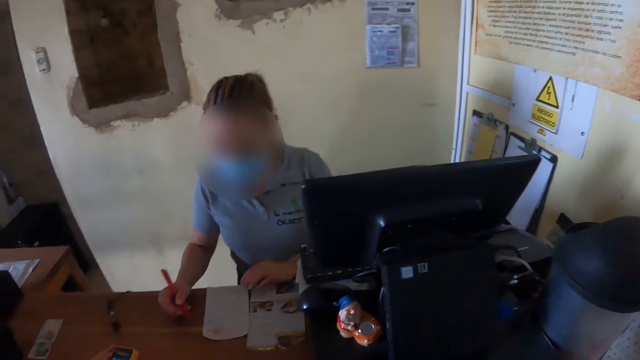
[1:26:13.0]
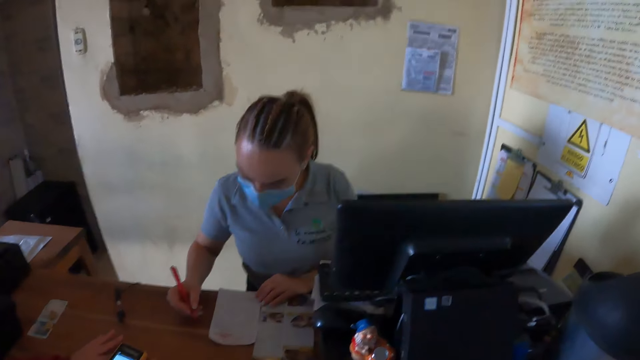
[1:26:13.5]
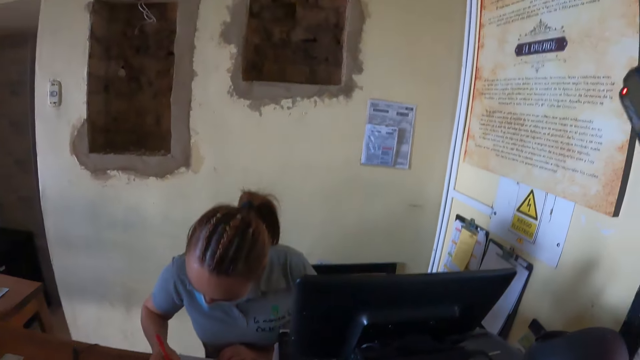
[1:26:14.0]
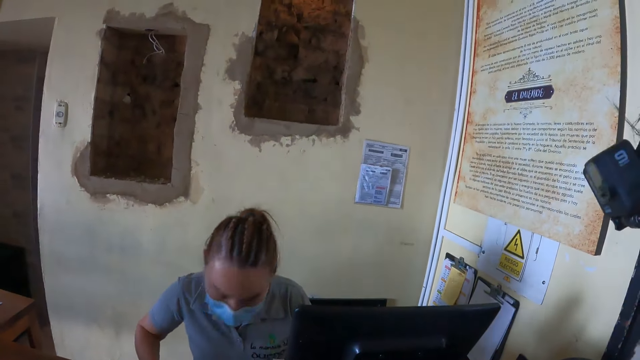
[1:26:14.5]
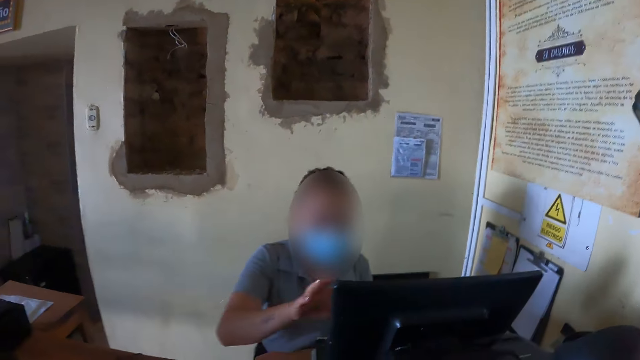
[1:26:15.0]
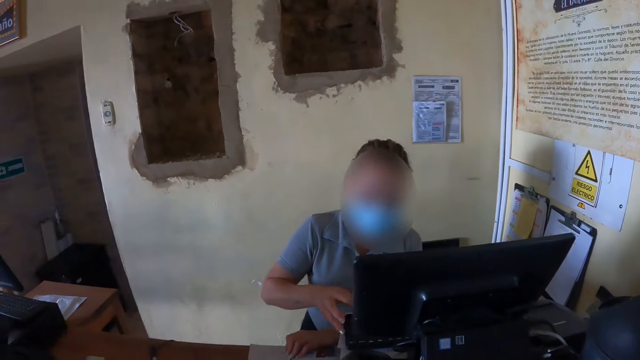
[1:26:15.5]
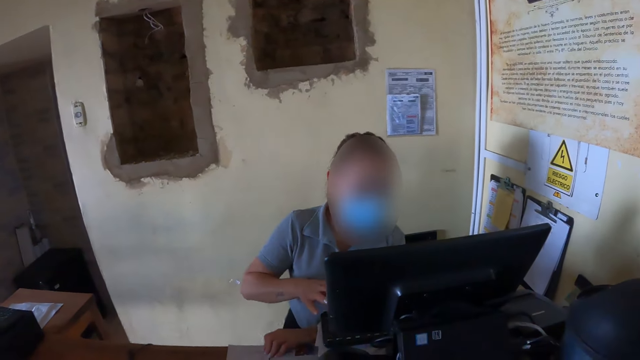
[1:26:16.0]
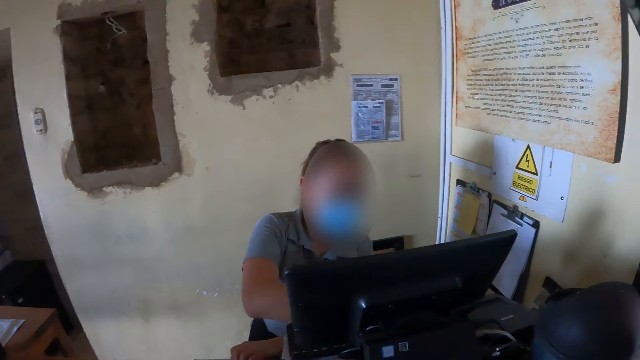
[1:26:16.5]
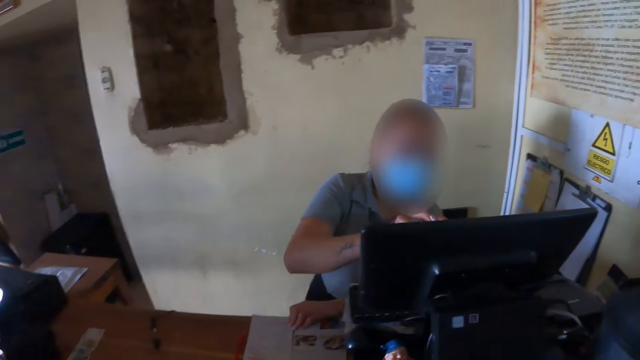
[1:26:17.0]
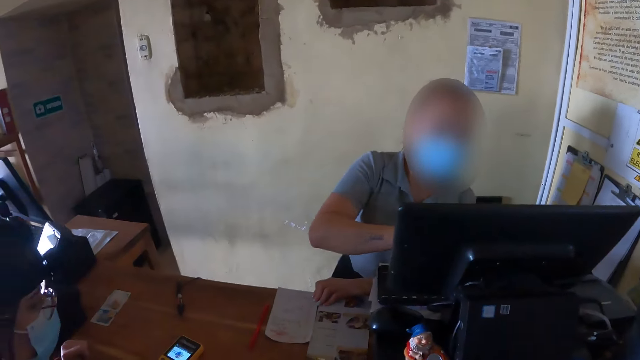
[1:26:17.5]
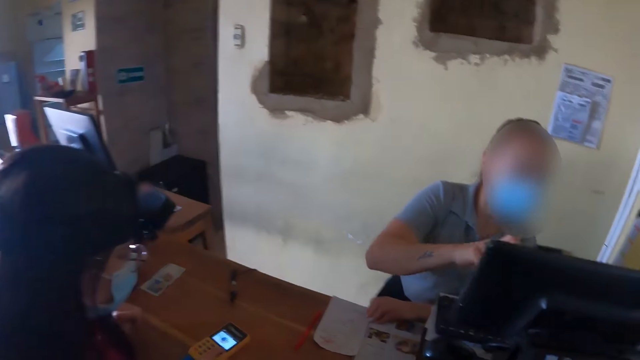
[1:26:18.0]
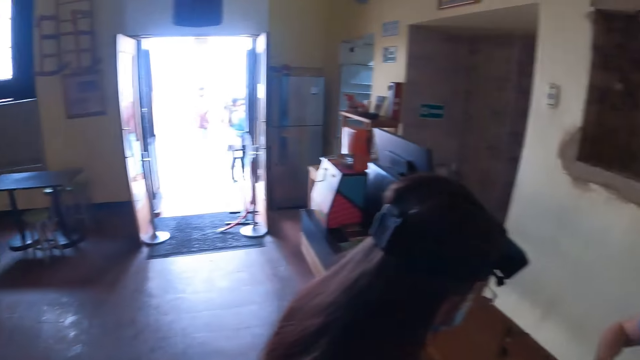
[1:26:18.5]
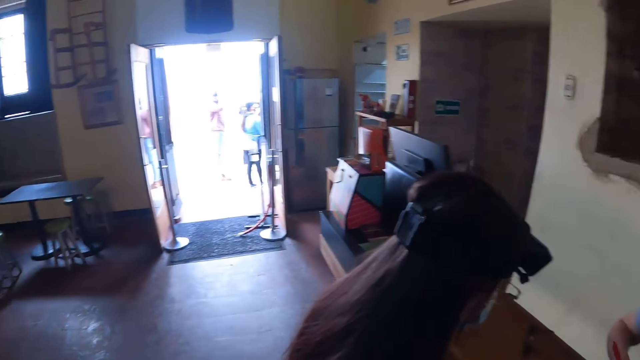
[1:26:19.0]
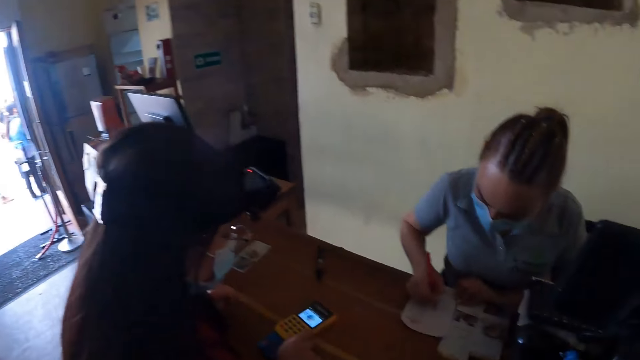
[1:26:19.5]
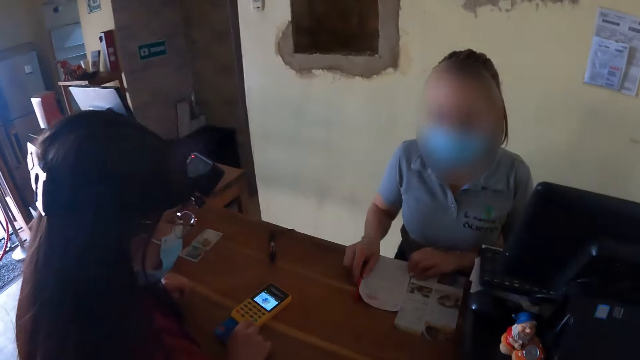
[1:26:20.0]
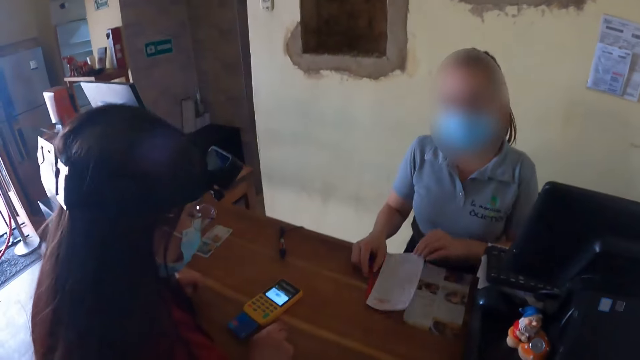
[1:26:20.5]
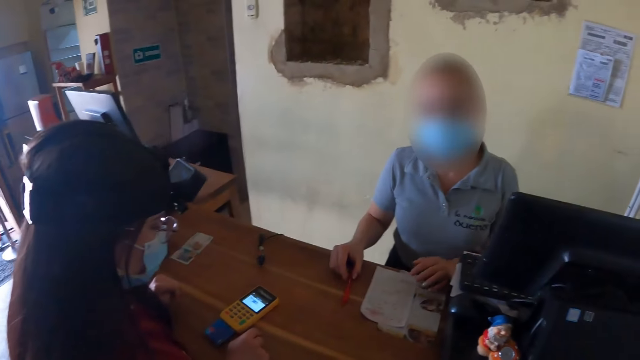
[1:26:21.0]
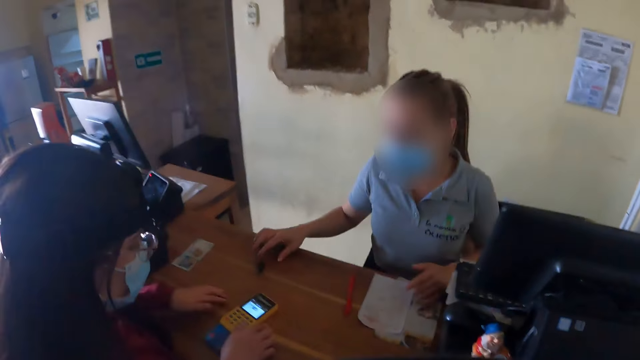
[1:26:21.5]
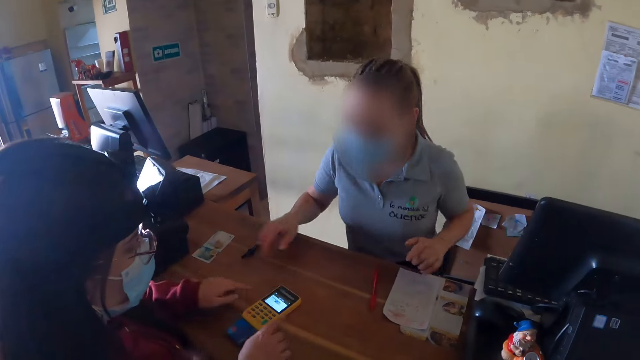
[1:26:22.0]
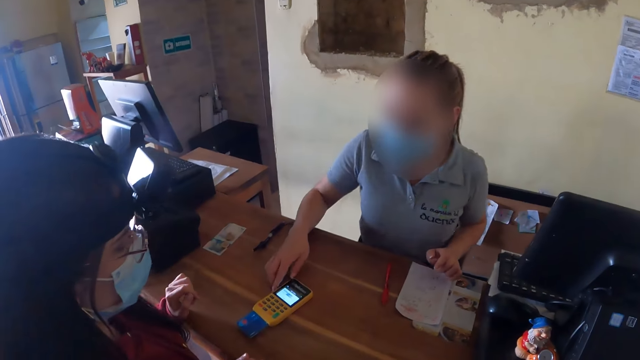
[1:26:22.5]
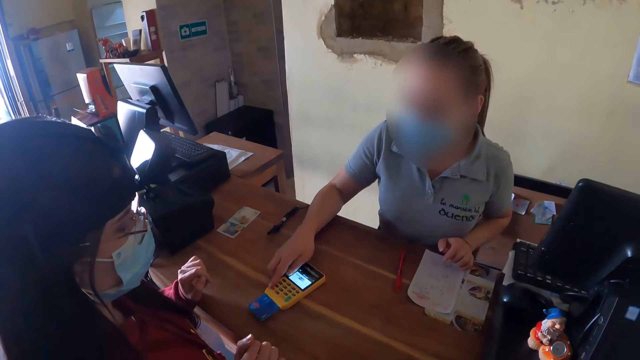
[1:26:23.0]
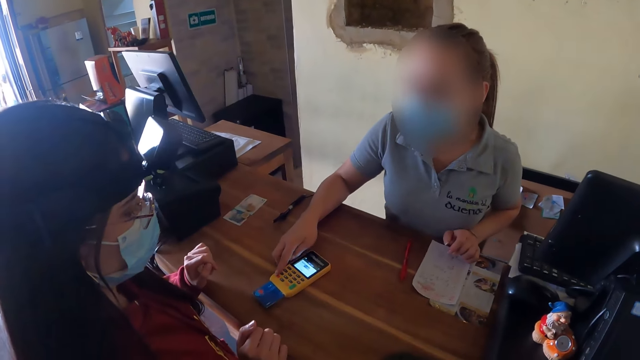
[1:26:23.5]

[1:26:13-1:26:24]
A woman looks at the computer. The woman writes down. The woman looks at the computer. The camera wearer looks around the house. The woman drops the pen and moves the receipt.

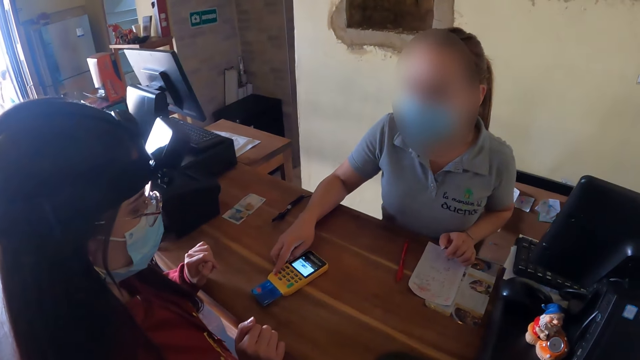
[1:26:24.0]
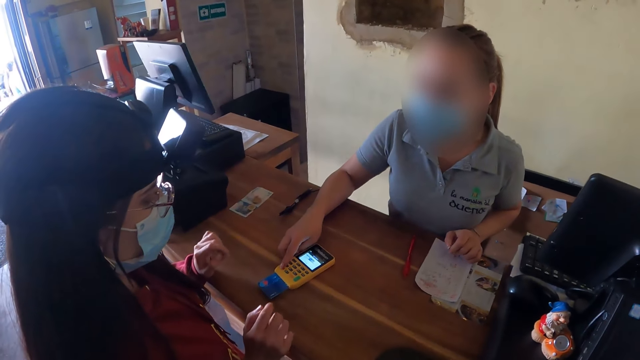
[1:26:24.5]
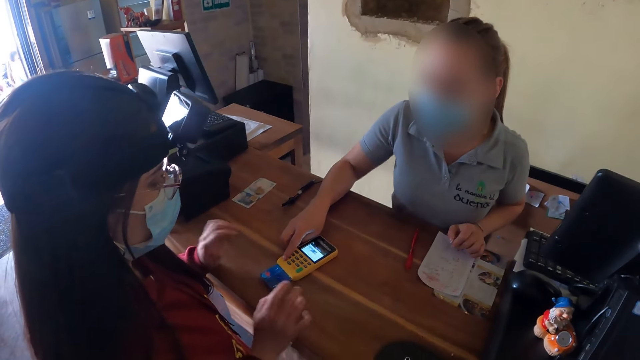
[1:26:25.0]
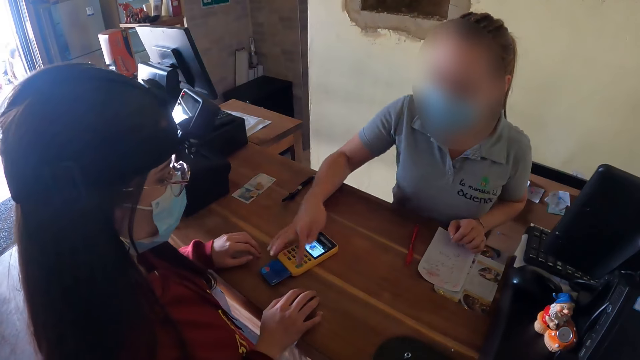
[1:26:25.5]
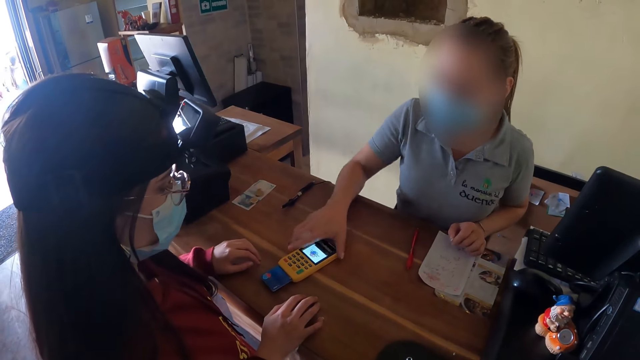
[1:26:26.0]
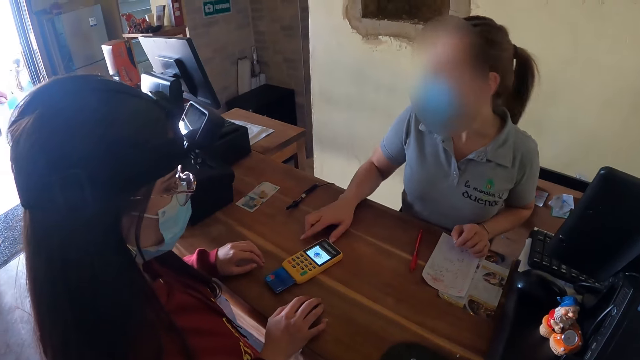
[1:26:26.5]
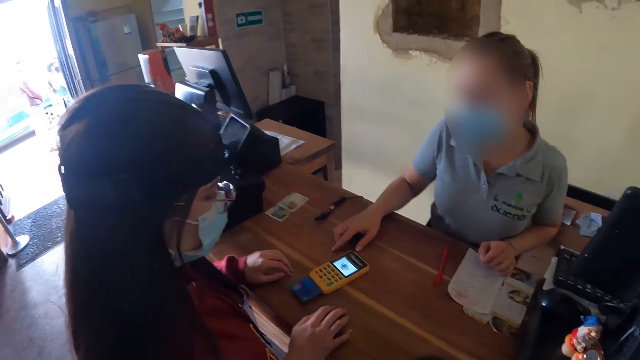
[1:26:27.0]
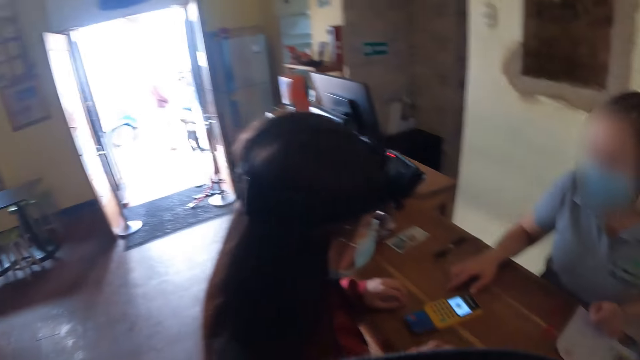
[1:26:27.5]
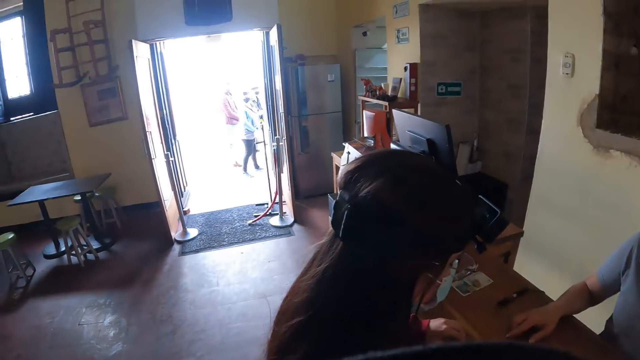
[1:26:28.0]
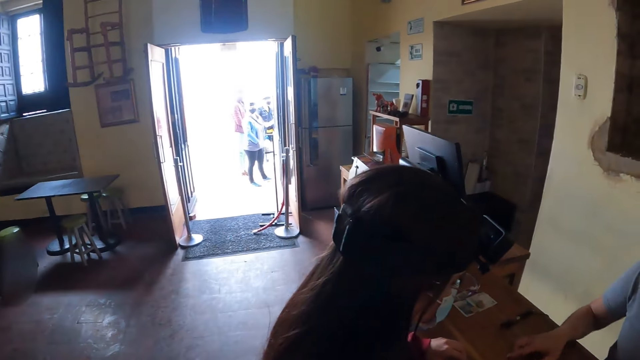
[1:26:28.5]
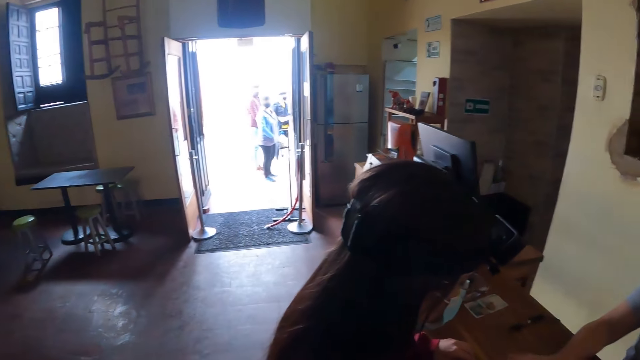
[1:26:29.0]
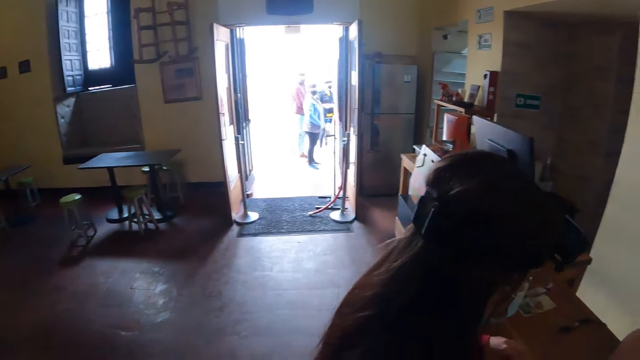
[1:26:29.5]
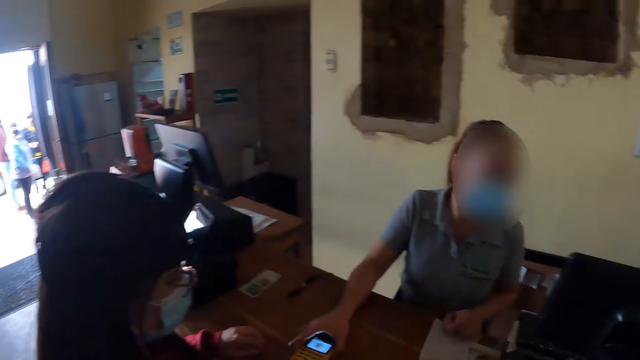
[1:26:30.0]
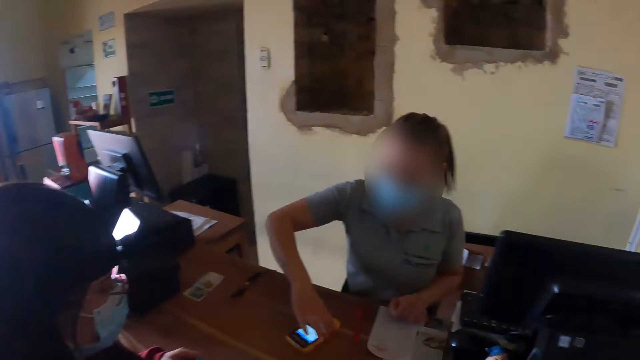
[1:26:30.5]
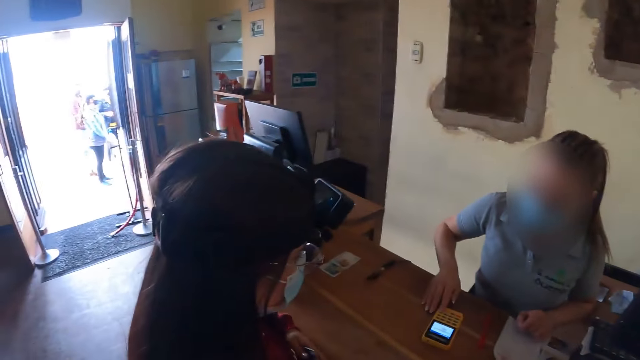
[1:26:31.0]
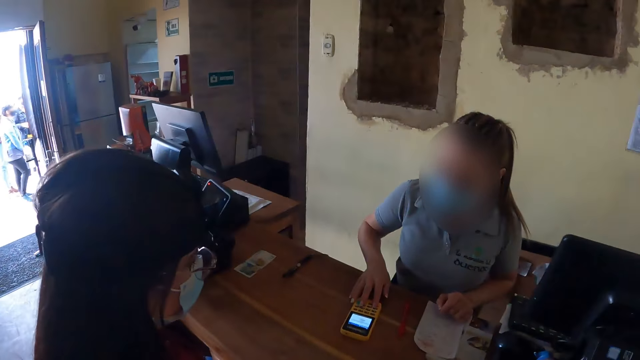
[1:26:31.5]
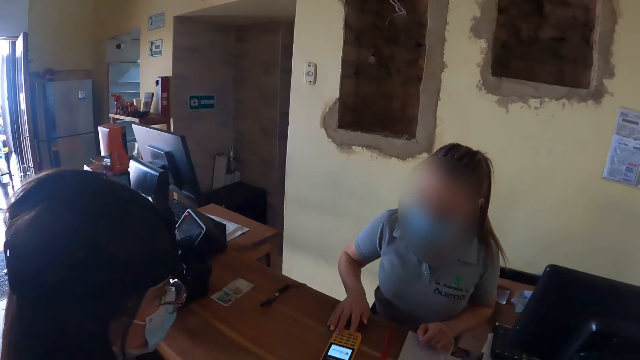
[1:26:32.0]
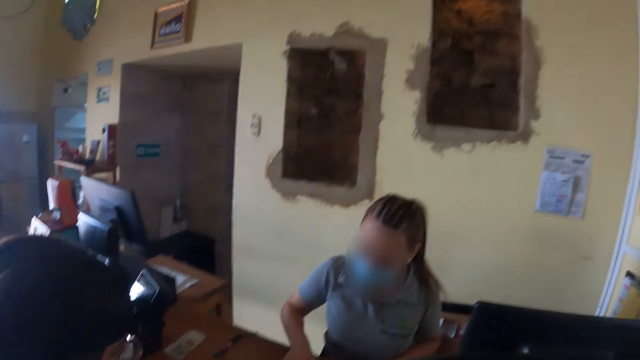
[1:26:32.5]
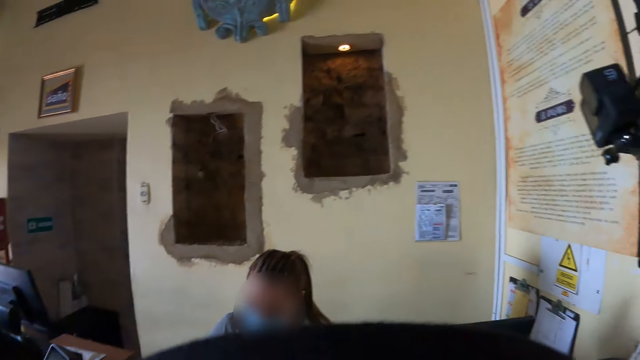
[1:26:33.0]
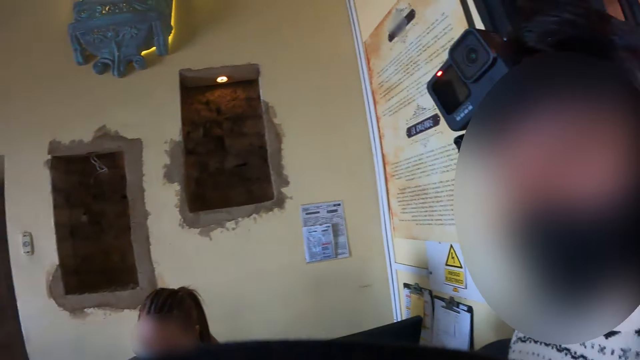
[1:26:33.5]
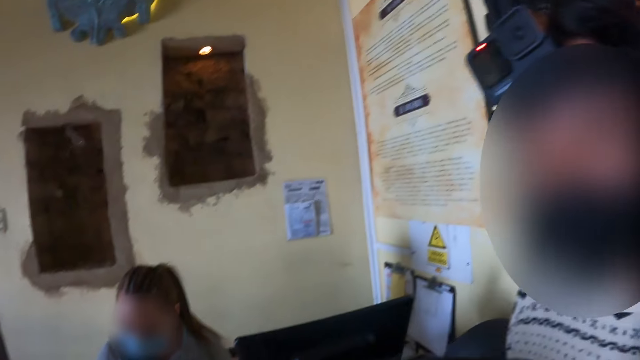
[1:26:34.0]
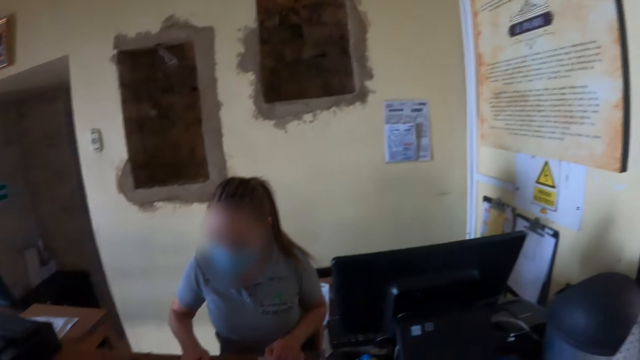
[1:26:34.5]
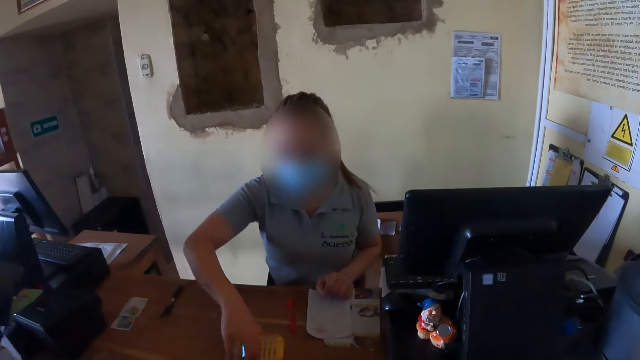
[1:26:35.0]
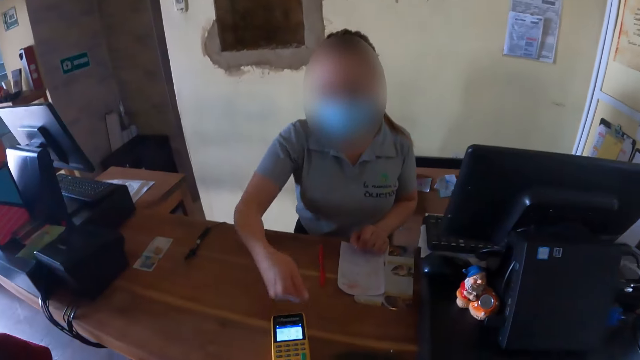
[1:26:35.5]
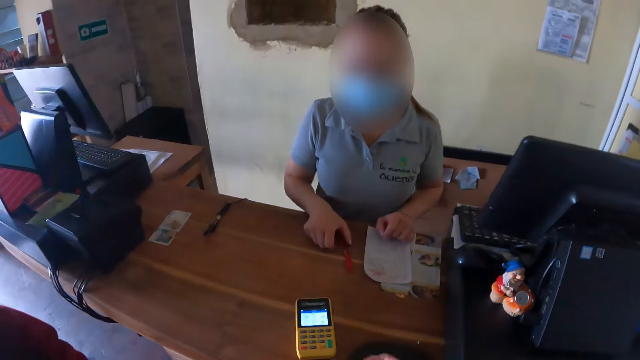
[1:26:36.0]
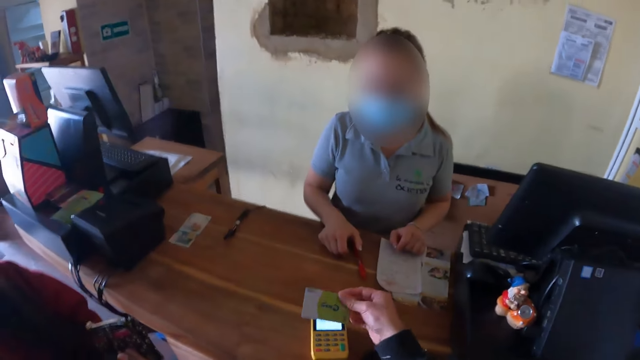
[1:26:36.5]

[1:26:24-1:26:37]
A woman uses the phone. The camera wearer looks around the house. Another woman uses the phone. The camera wearer looks around. They look at a man.
